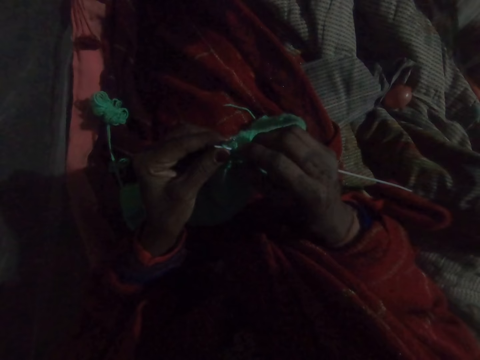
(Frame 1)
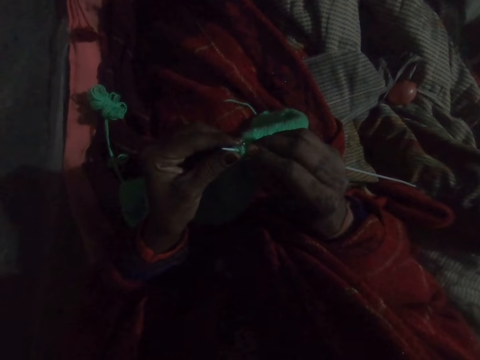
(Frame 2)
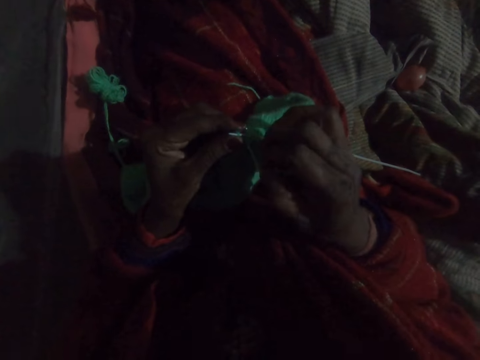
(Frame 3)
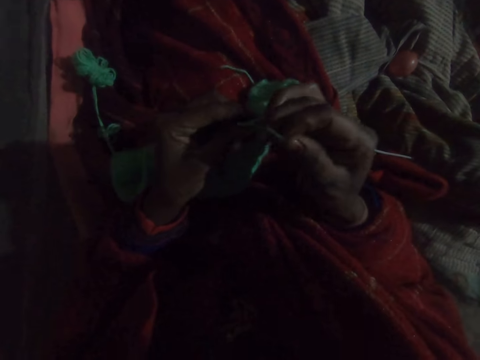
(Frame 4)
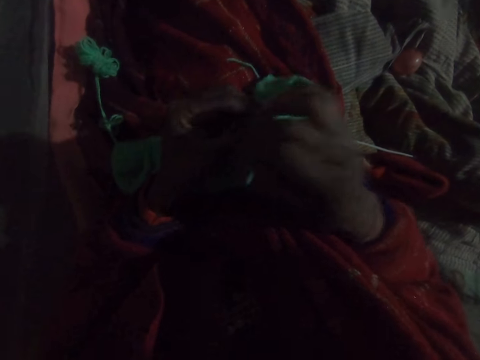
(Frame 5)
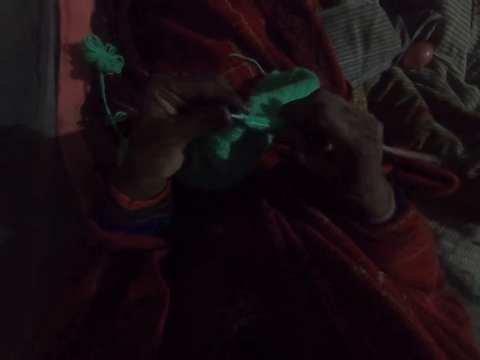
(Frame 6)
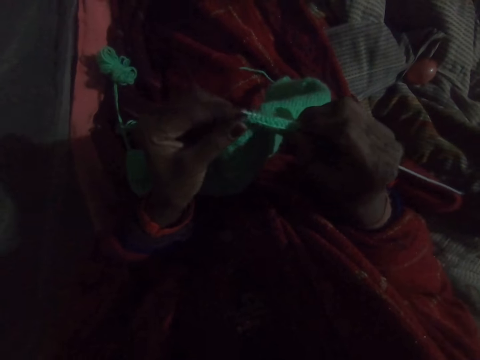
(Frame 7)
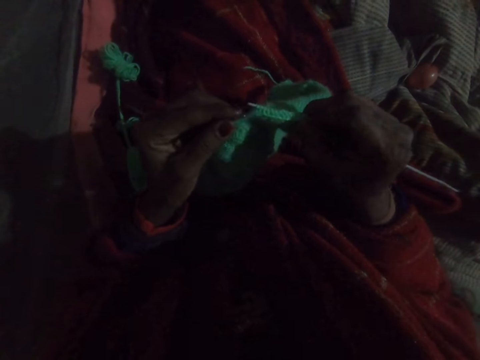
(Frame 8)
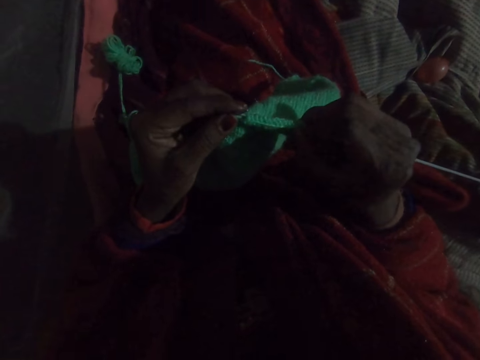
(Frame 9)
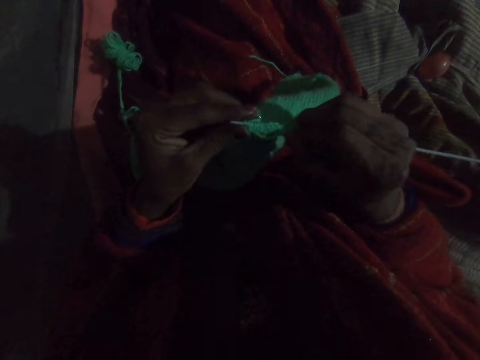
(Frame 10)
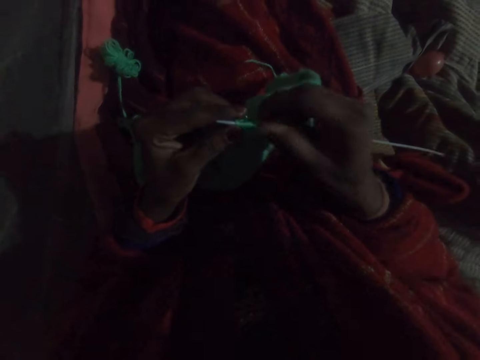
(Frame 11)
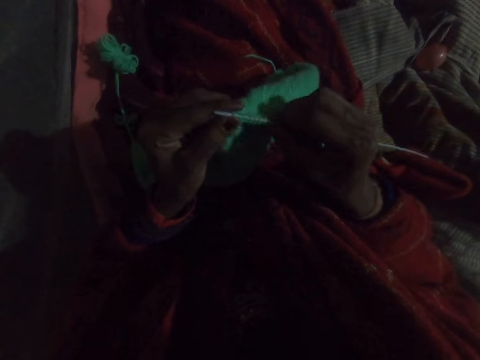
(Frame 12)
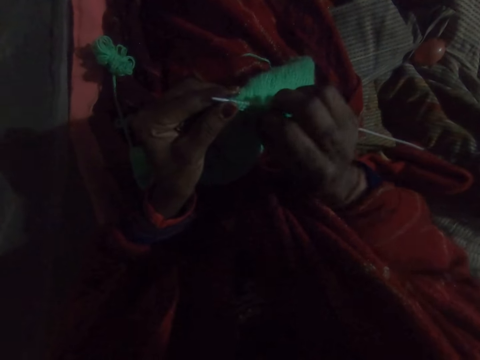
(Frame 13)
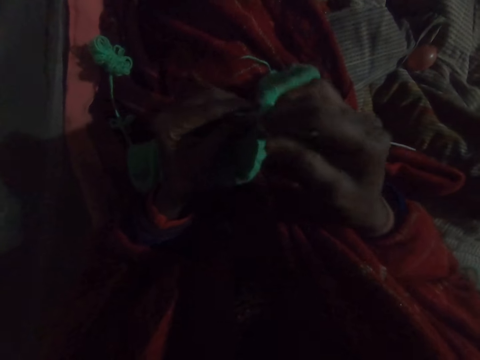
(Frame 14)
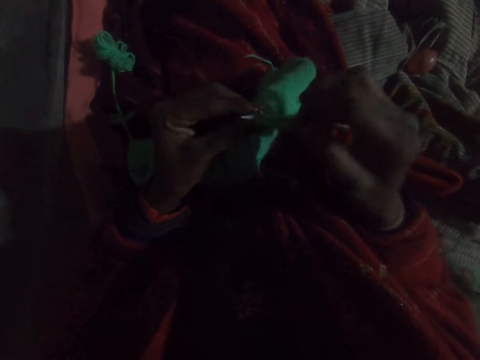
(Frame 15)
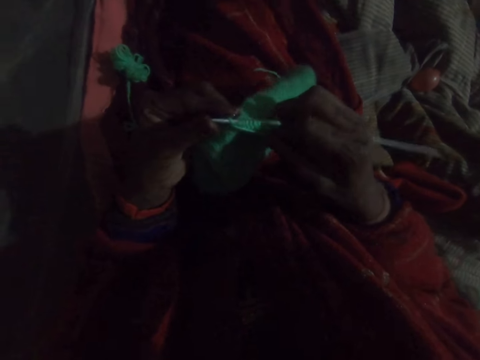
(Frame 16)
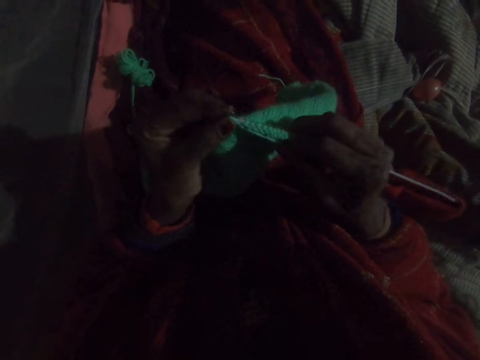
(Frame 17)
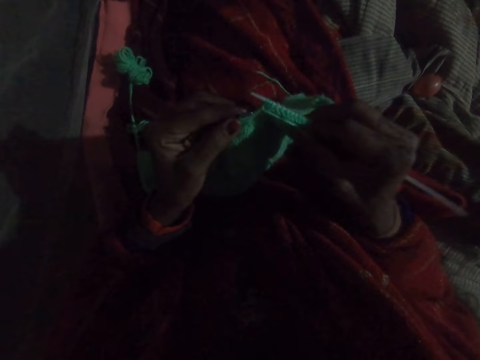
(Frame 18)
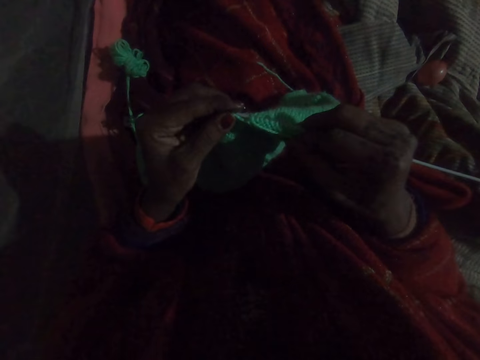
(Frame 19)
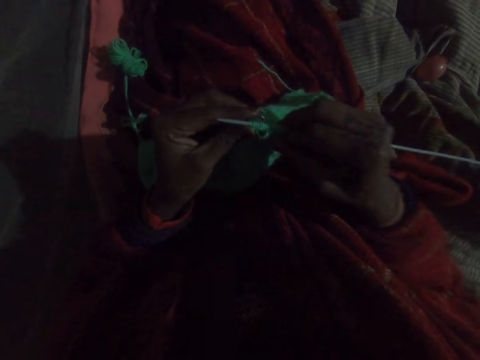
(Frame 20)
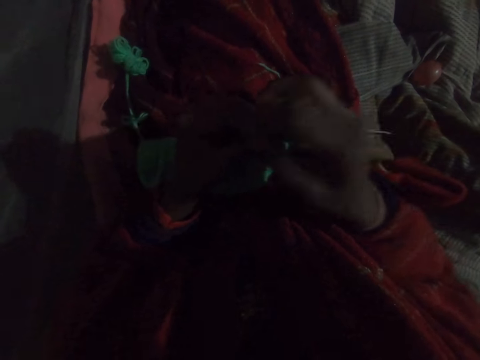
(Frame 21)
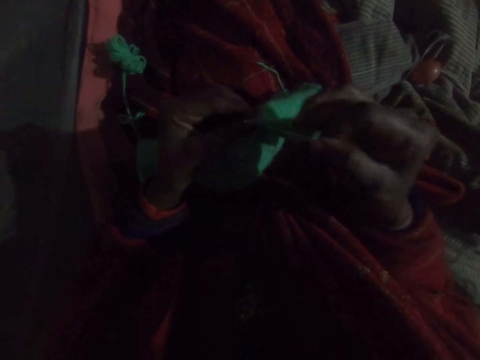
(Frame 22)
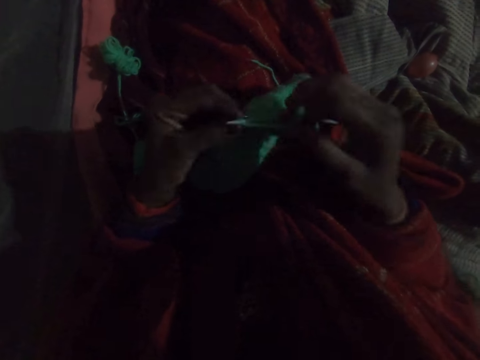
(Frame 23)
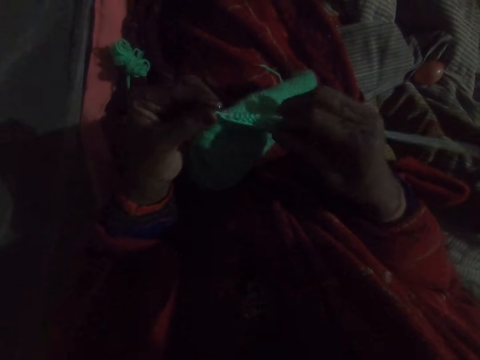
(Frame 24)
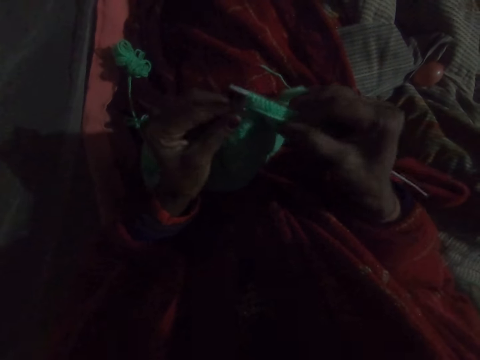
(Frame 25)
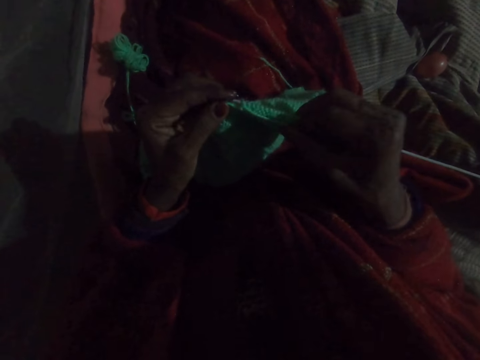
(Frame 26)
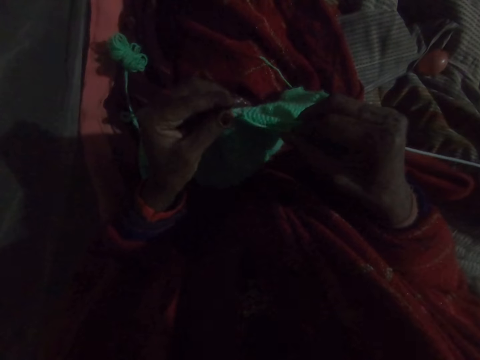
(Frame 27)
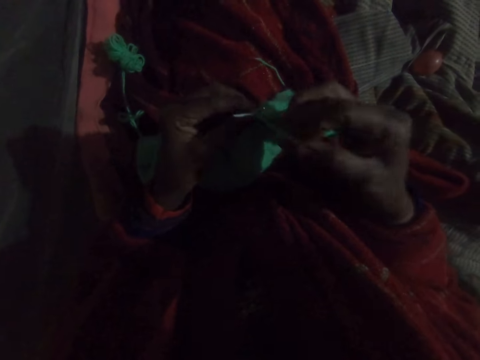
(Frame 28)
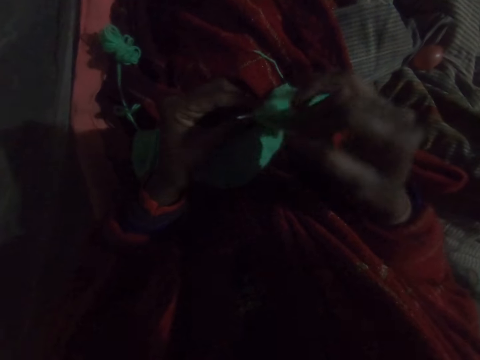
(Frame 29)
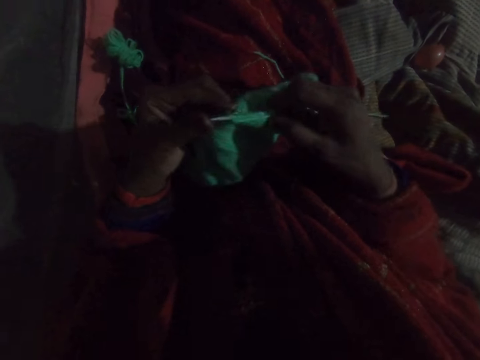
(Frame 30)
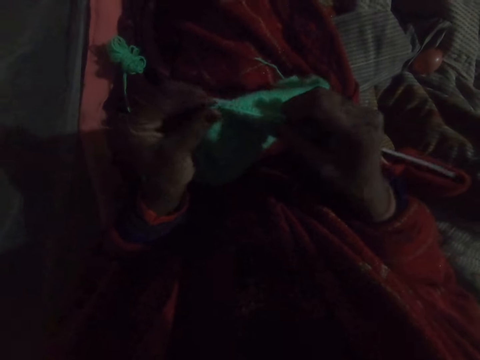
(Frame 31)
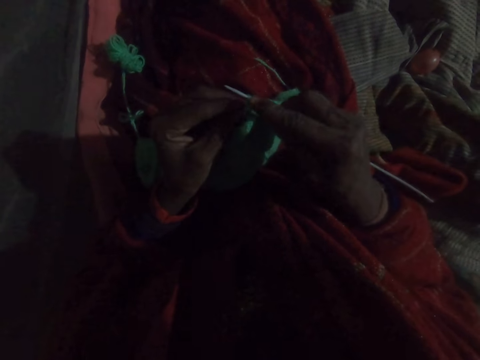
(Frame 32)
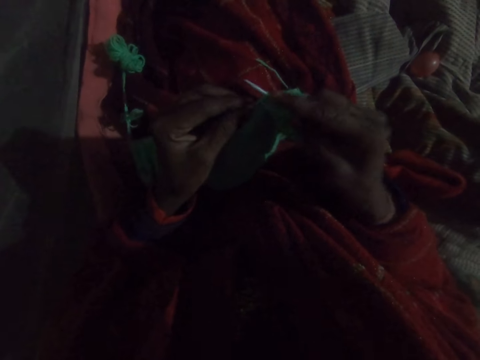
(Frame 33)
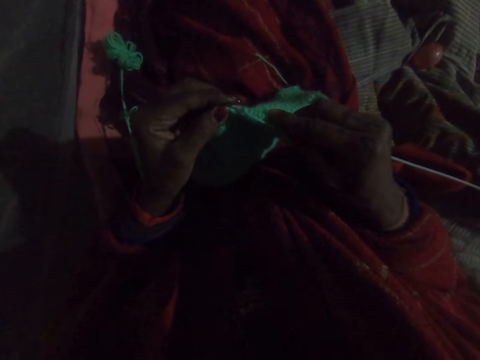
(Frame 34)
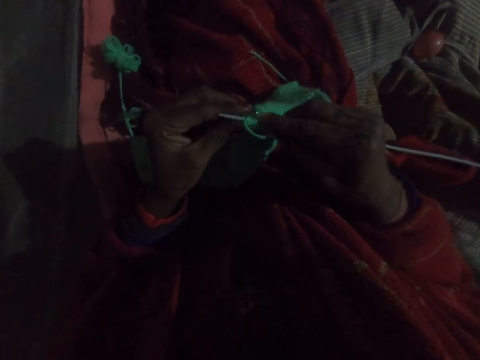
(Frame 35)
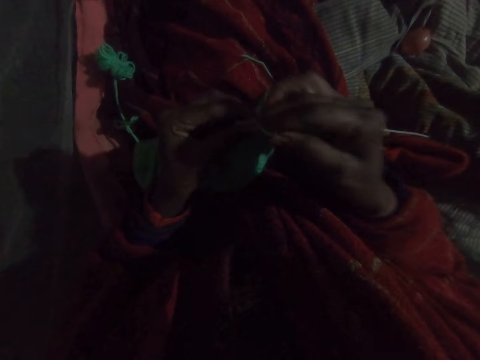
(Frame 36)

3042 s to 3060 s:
The camera wearer fixes yarn on a crochet hook and knits a crochet. They fix the yarn on the crochet hook and knit the crochet. They fix the yarn on the crochet hook and knit the crochet. They fix the yarn on the crochet hook and knit the crochet.

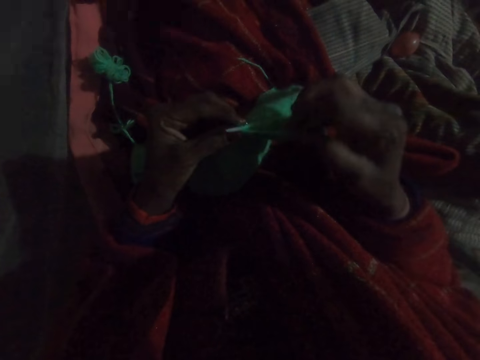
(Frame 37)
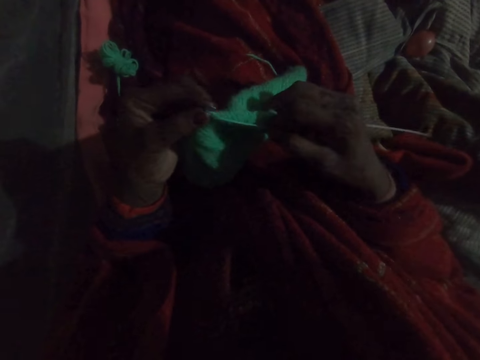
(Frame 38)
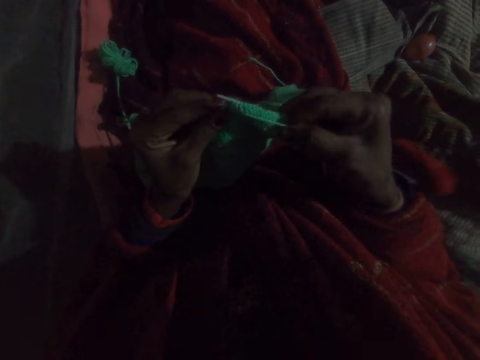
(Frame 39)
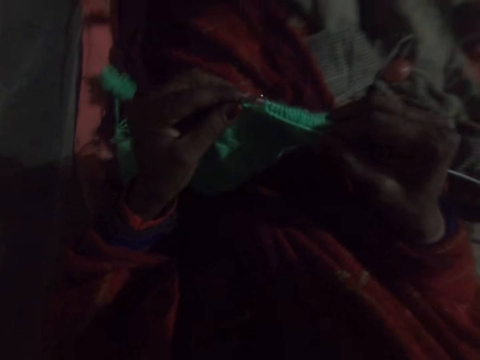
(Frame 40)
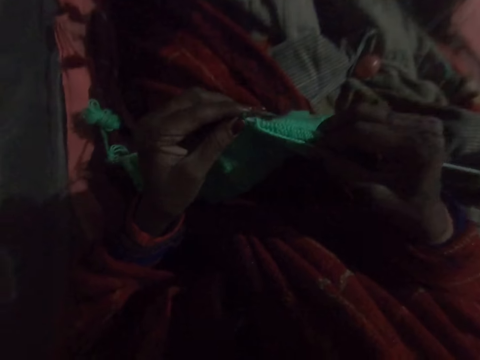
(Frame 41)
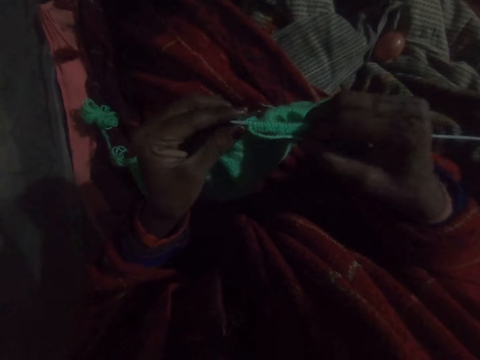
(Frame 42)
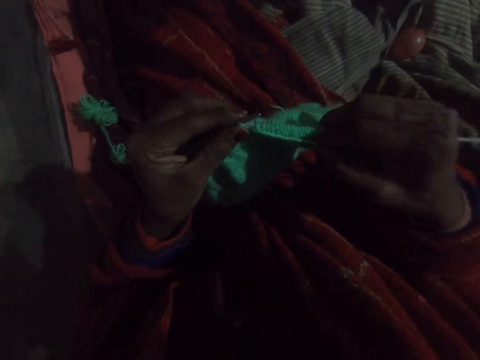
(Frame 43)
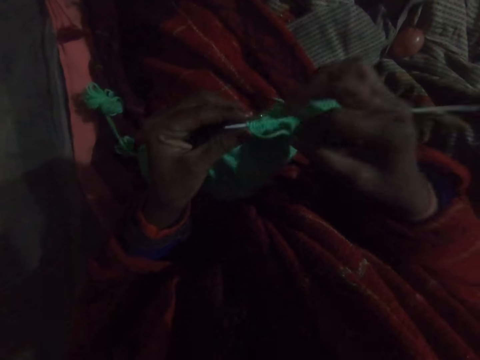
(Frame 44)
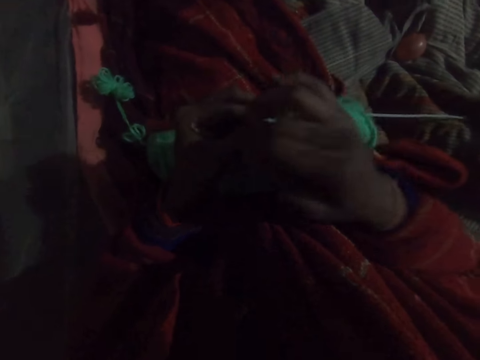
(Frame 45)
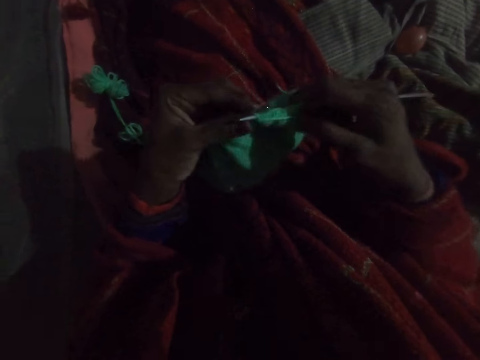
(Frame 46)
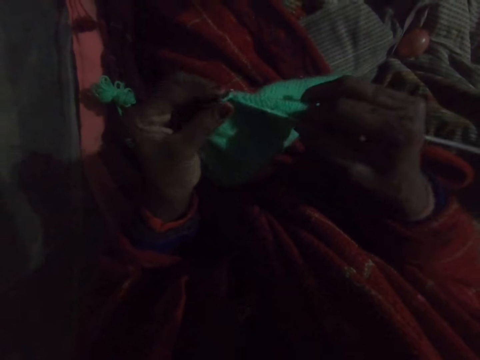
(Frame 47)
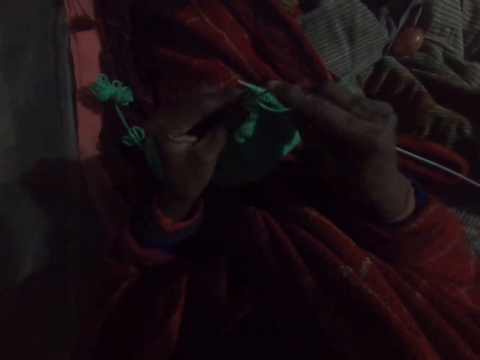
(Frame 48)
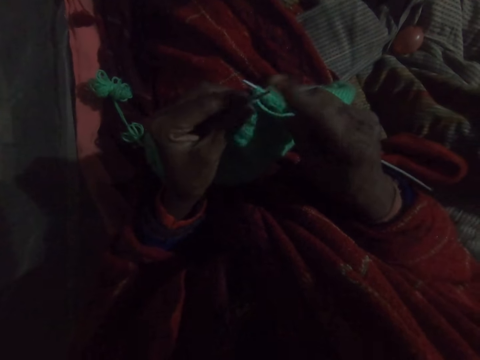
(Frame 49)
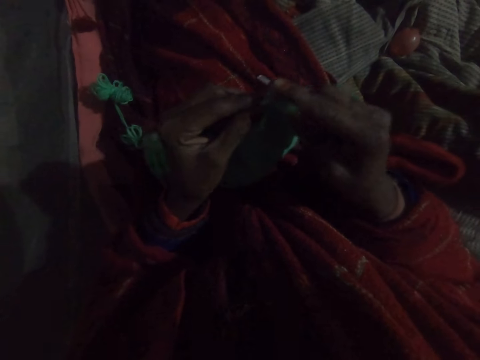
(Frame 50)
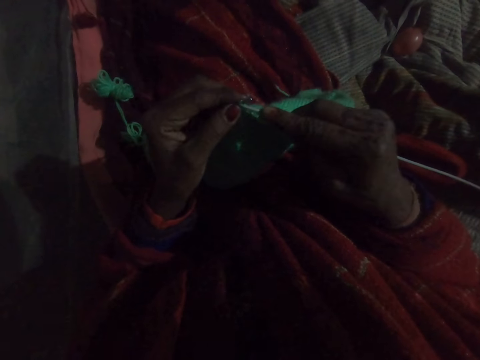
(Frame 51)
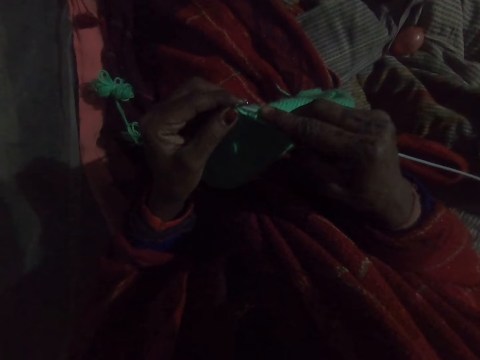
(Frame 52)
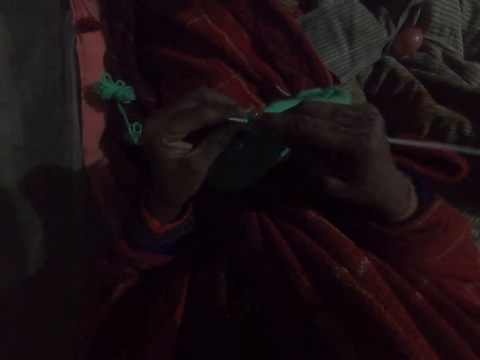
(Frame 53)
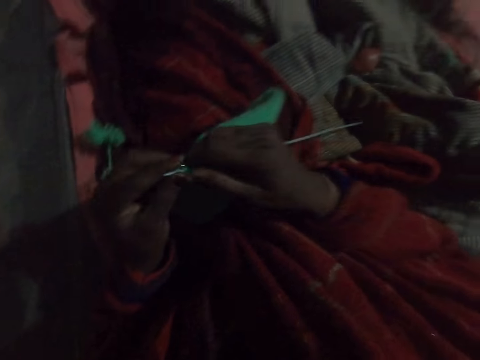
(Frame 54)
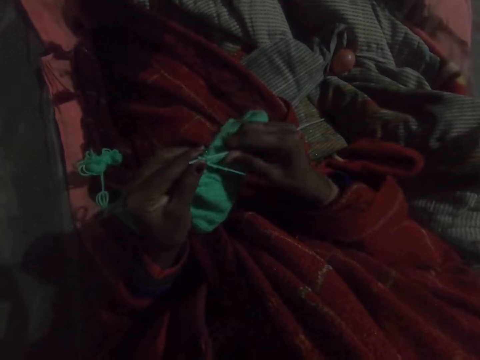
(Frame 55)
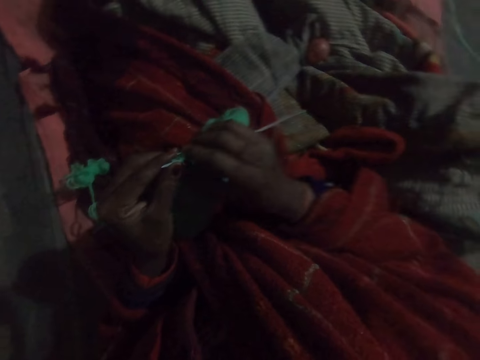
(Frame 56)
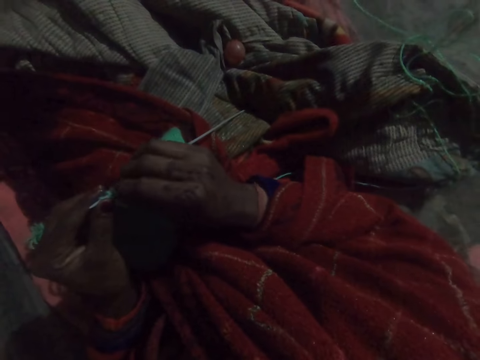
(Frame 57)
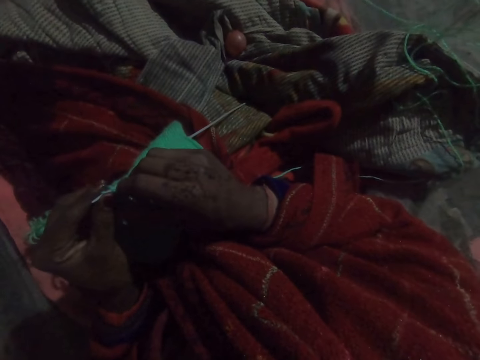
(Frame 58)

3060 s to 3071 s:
The camera wearer fixes yarn on a crochet hook and knits a crochet. They fix the yarn on the crochet hook and knit the crochet.
